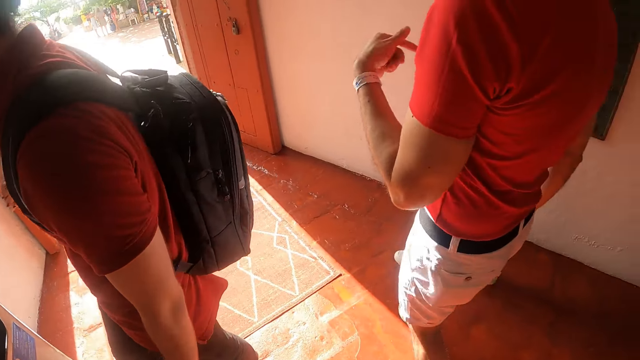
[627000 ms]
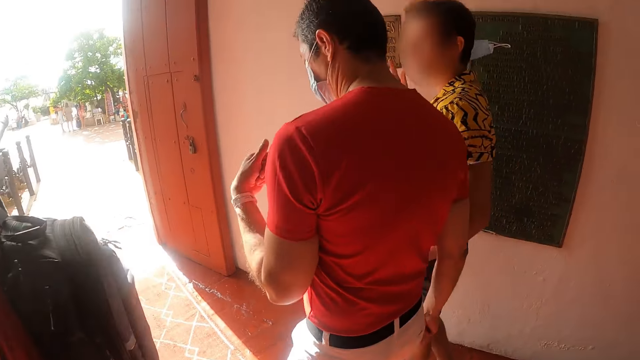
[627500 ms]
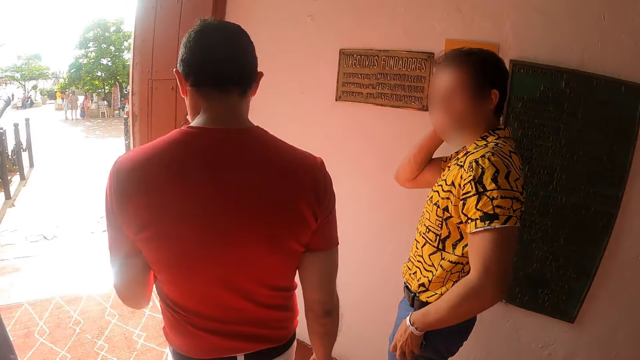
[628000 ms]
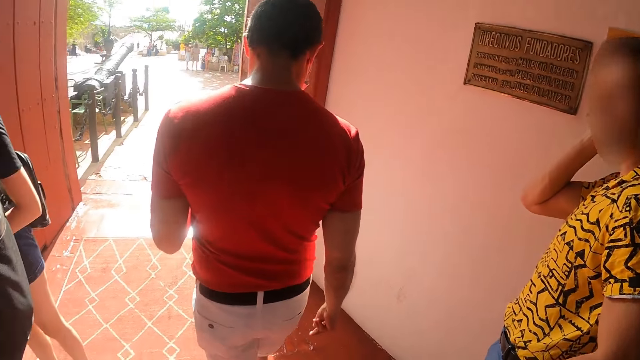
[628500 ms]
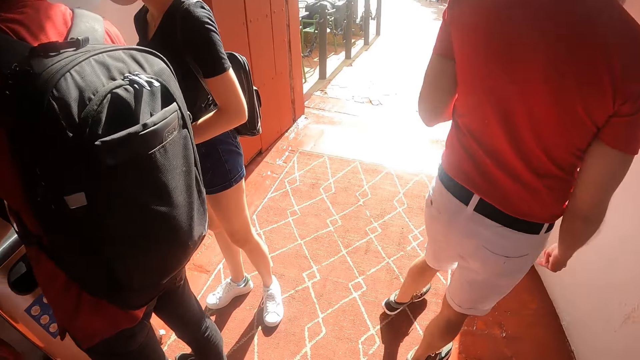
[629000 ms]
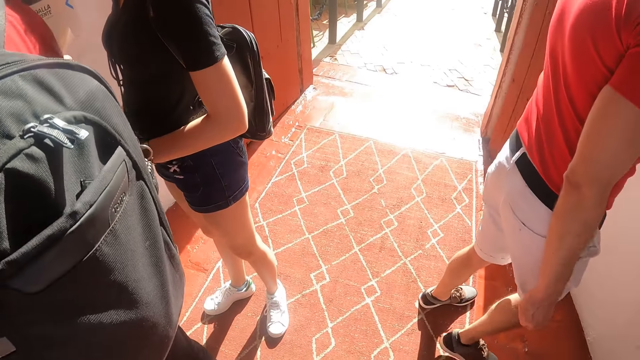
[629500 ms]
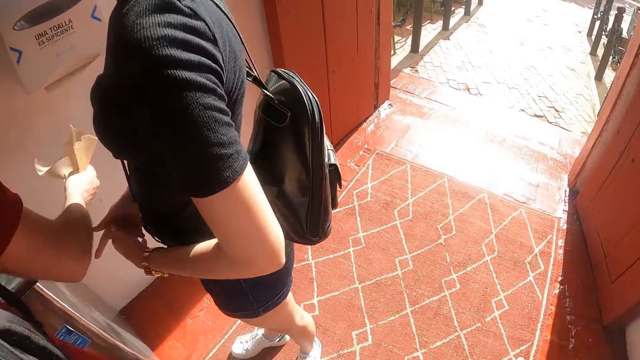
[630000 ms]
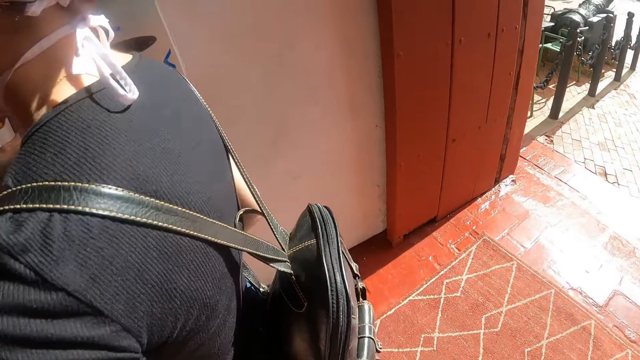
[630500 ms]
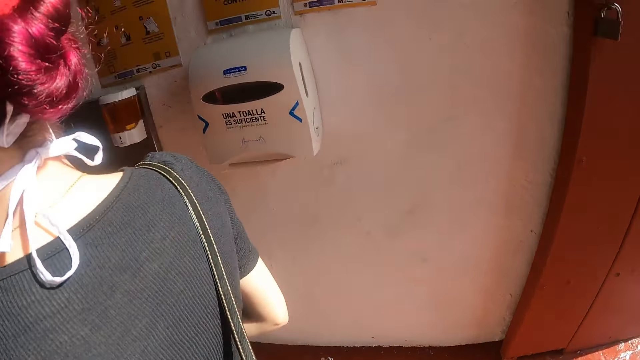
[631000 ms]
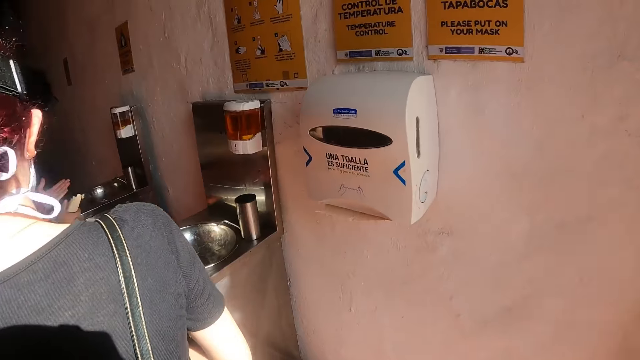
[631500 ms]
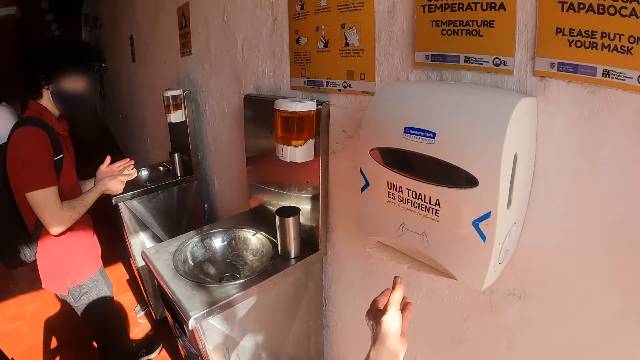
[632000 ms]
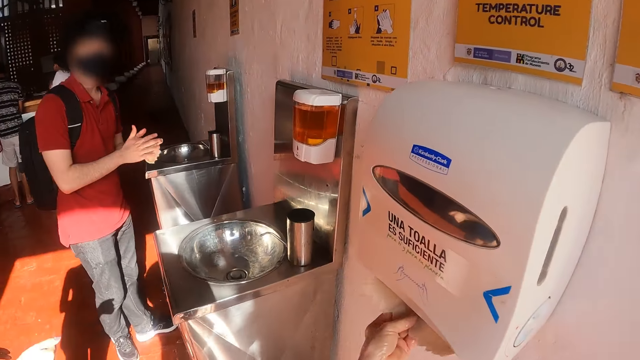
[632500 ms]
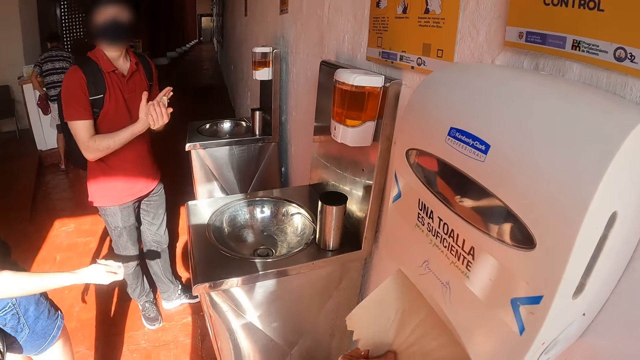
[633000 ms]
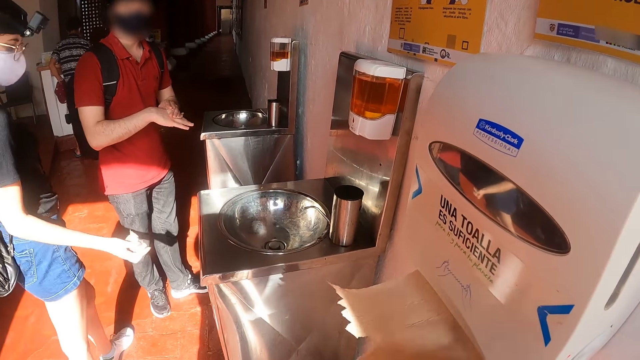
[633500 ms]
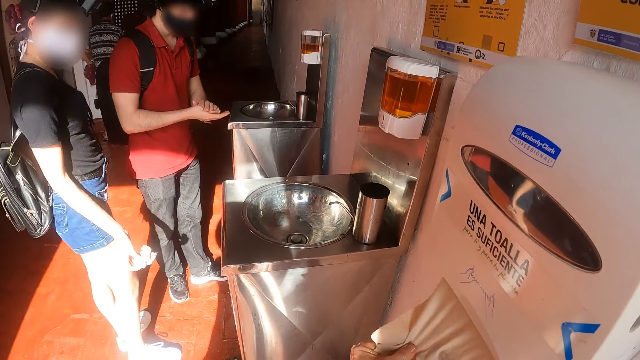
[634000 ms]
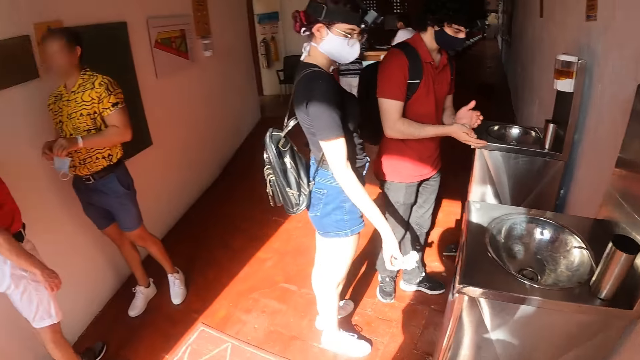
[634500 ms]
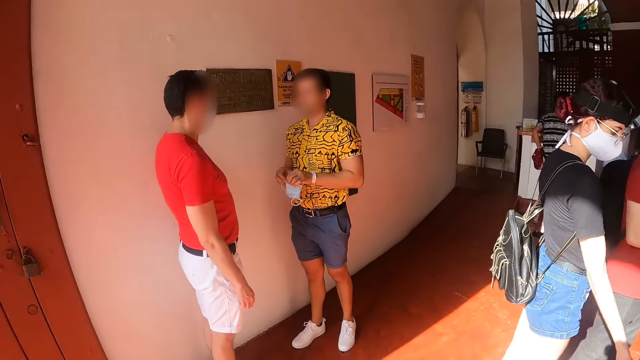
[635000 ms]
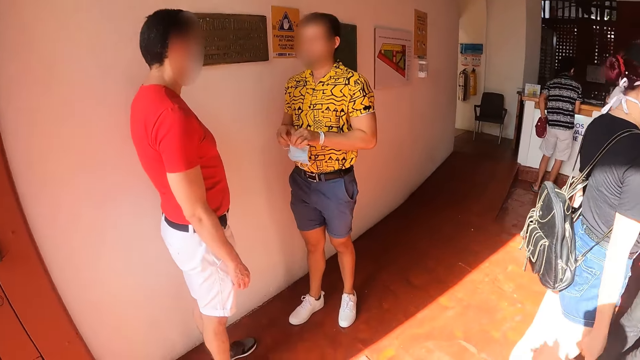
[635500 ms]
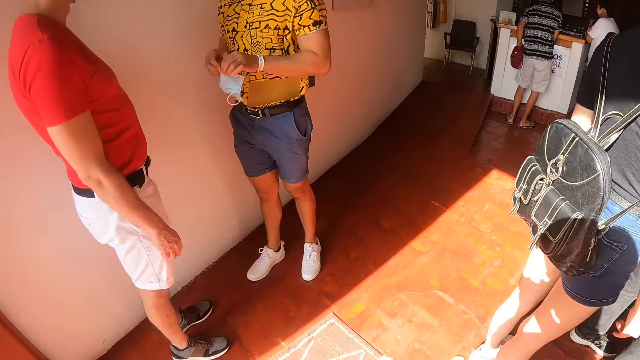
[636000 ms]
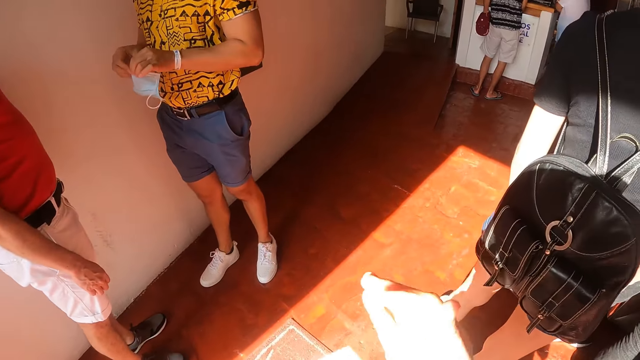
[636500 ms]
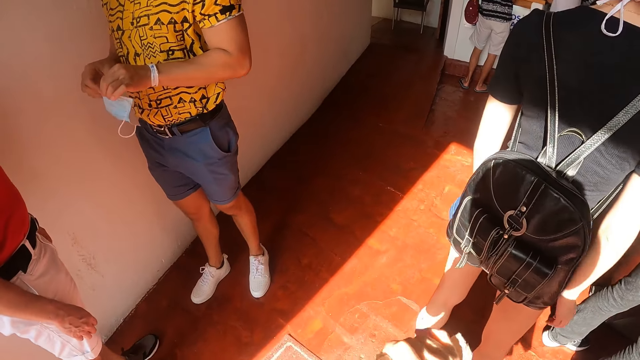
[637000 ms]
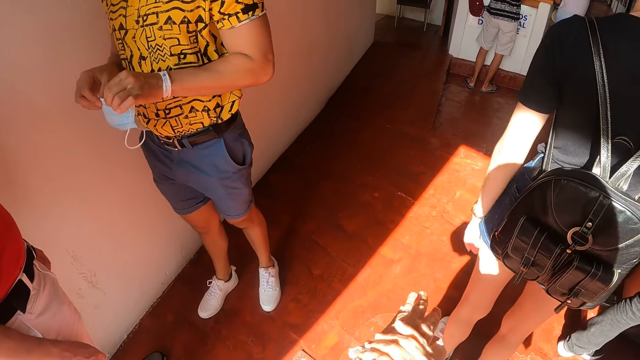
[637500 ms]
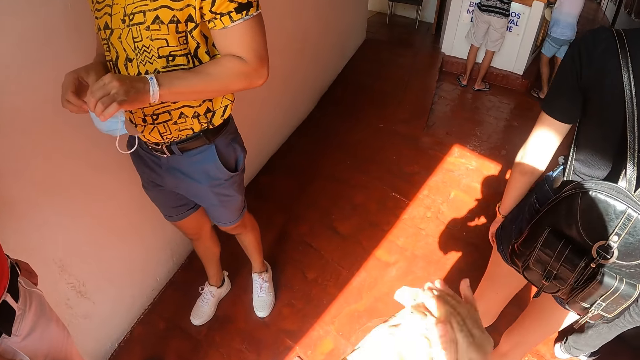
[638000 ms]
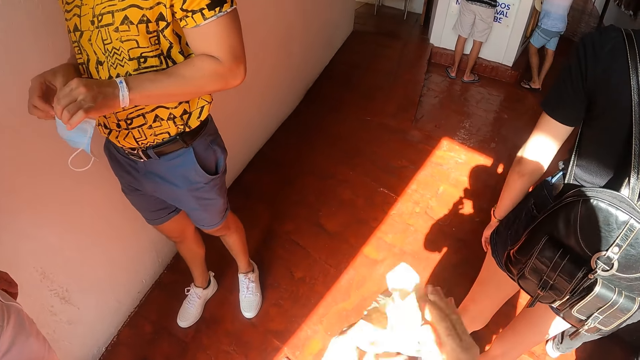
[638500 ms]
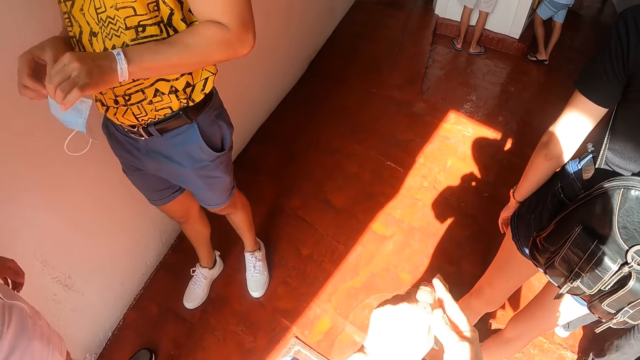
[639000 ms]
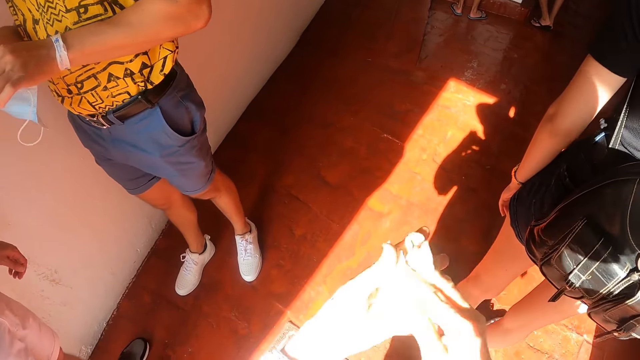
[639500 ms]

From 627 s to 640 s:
The camera wearer walks towards the wall wipe paper box. She walks back, takes the wipe, and cuts wipe paper on the wall box. The man wipes his hands with wipe paper. The lady throws wipe paper in the bin on the floor. The camera wearer walks back and wipes her hands. The lady stands on the floor with the man.

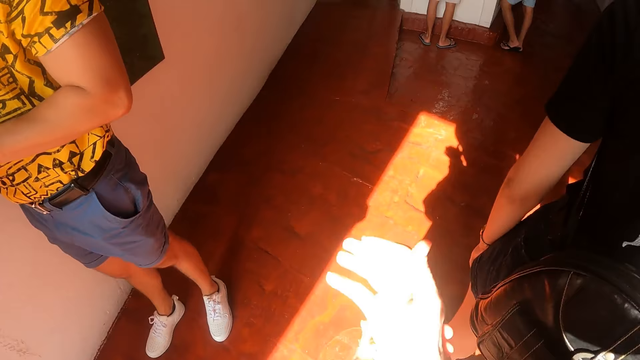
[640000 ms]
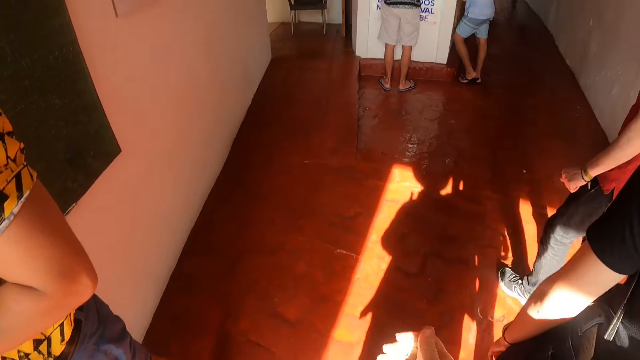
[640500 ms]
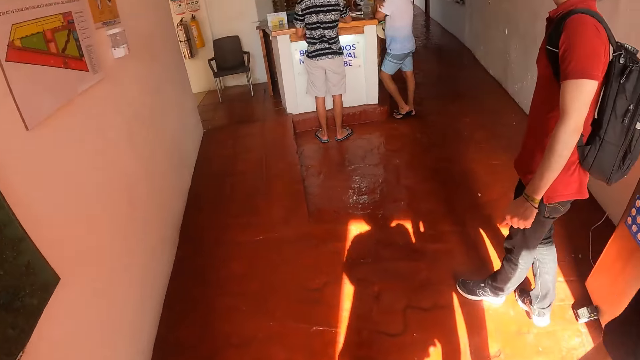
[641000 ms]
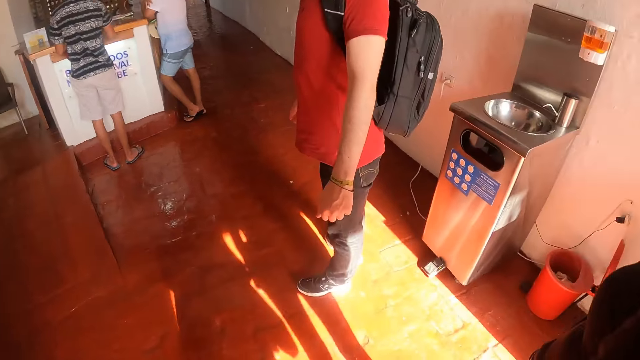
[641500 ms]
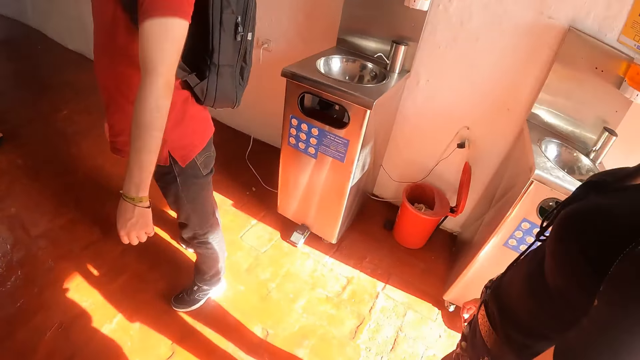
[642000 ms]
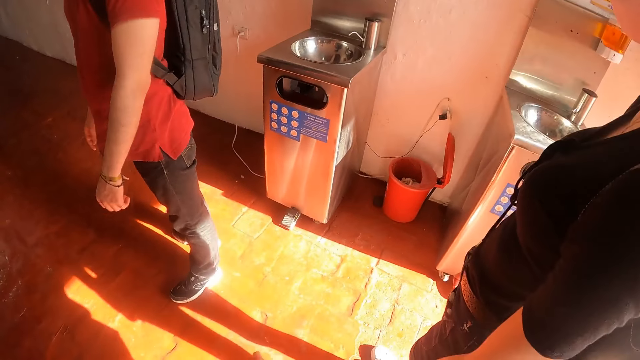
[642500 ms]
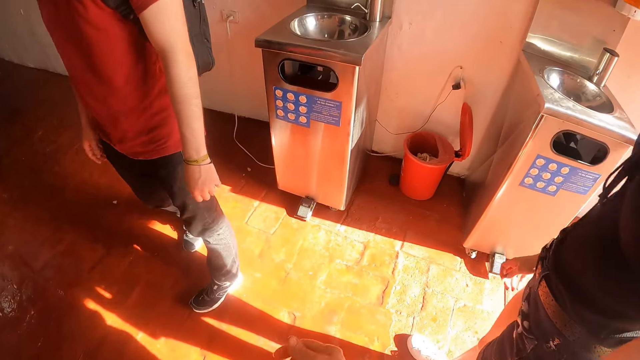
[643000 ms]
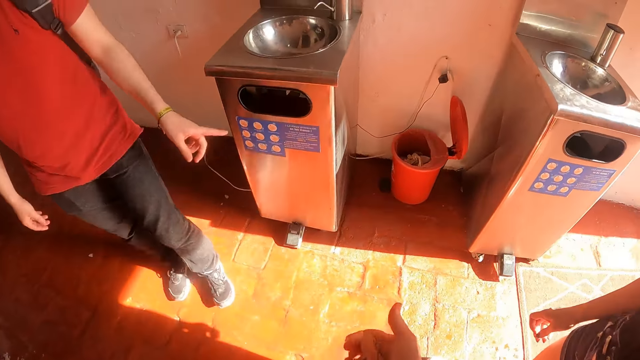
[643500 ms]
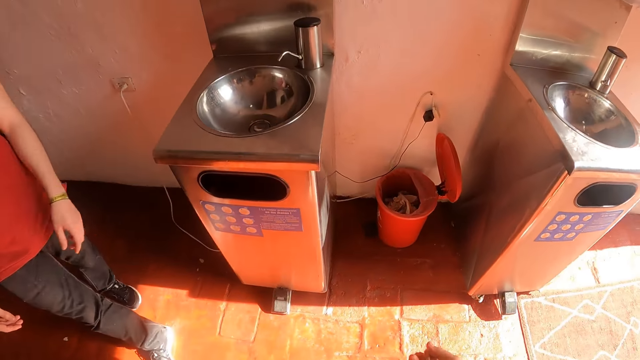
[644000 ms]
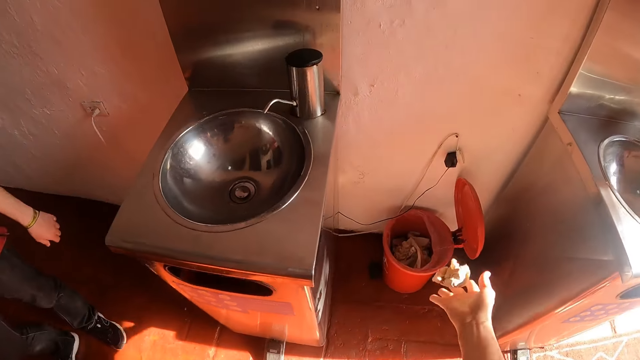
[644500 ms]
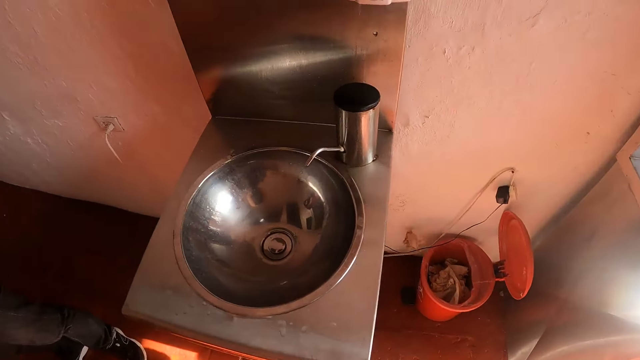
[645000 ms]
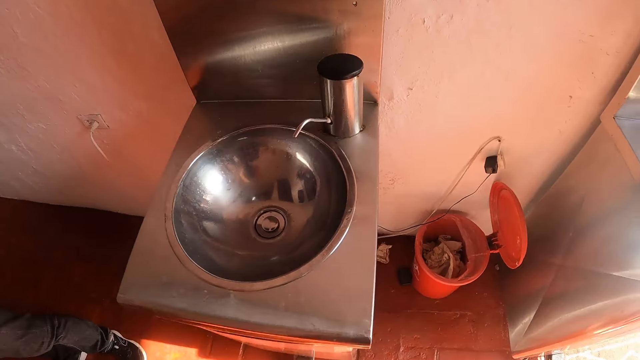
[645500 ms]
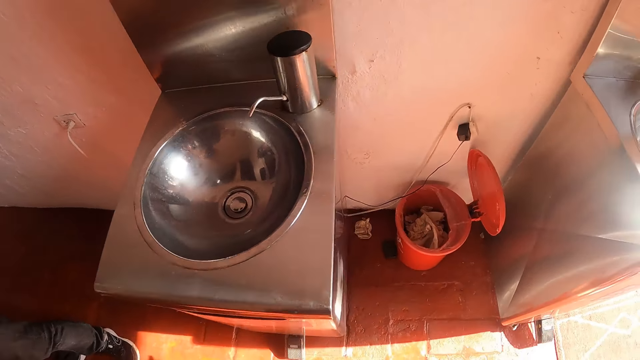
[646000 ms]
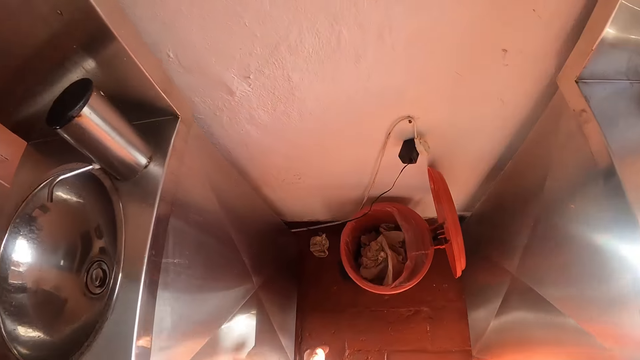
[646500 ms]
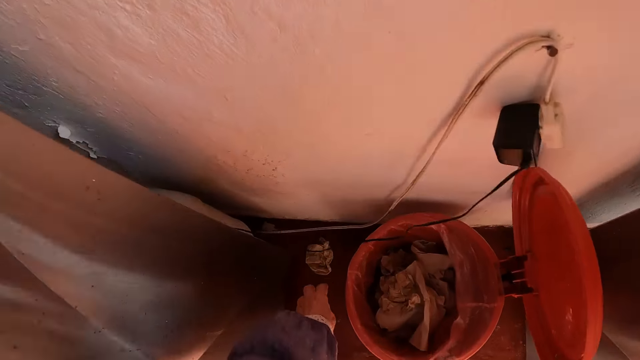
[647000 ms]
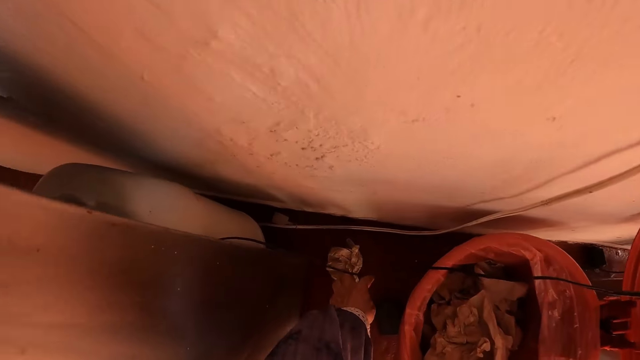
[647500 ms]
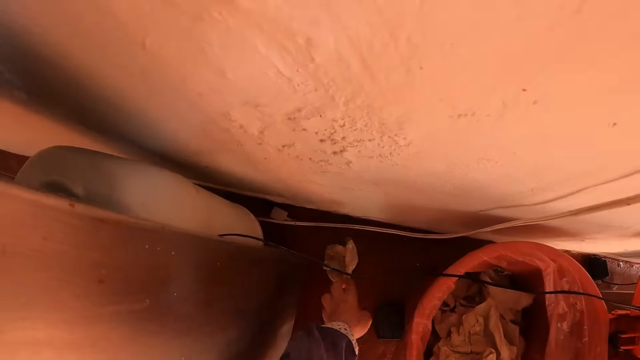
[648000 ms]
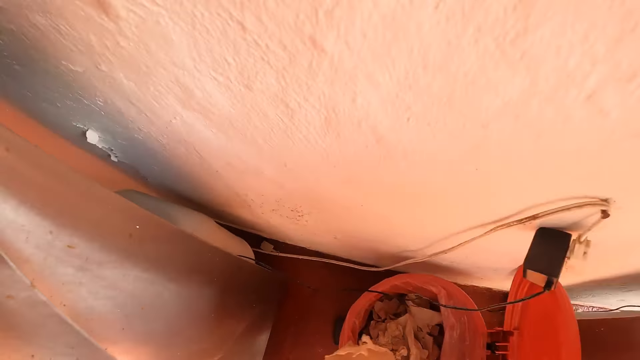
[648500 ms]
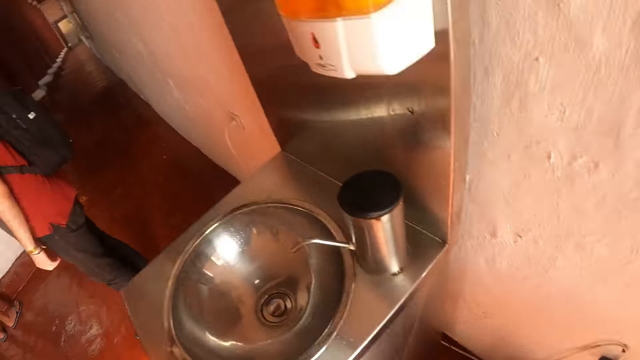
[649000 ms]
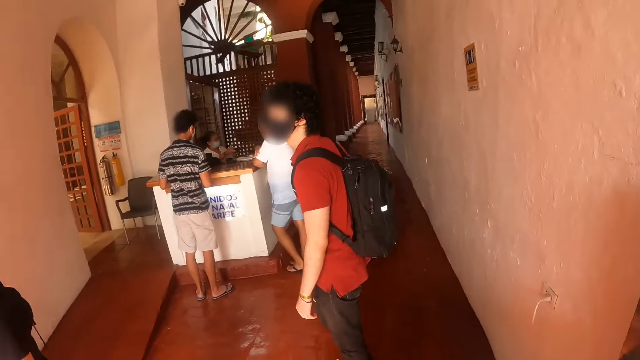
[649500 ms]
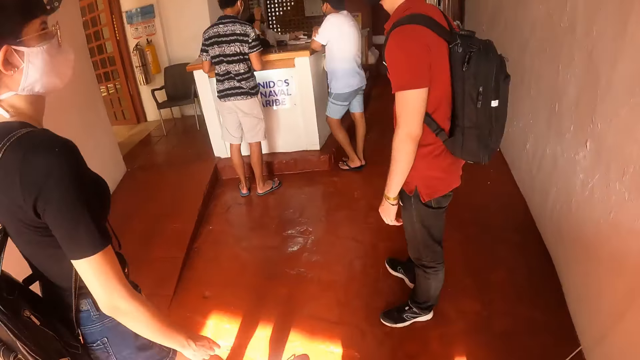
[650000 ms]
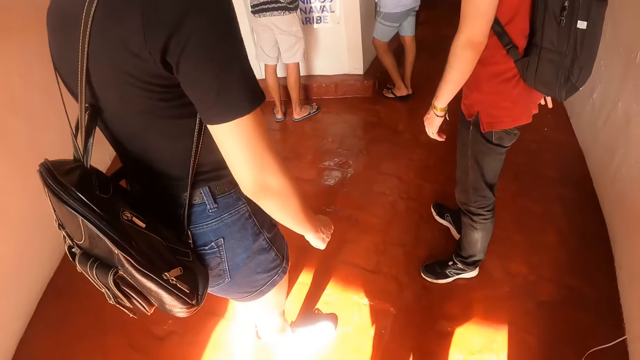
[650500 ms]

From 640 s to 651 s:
The camera wearer wipes her hands on the way towards the bin on the floor. The man points at the bin on the floor. The camera wearer throws the wipe in the dustbin. She drops the wipe paper on the floor, walks towards the paper on the floor, picks up the paper on the floor, and drops the paper in the bin. She walks closer to the man and the lady.
